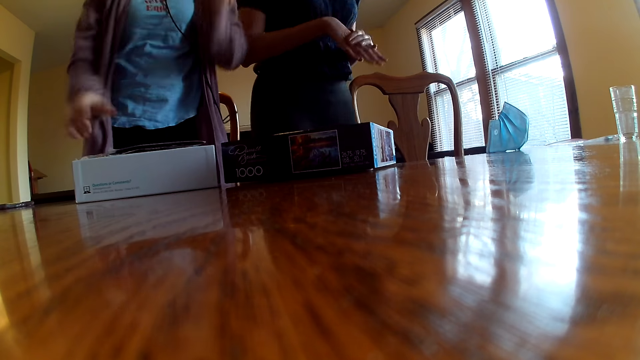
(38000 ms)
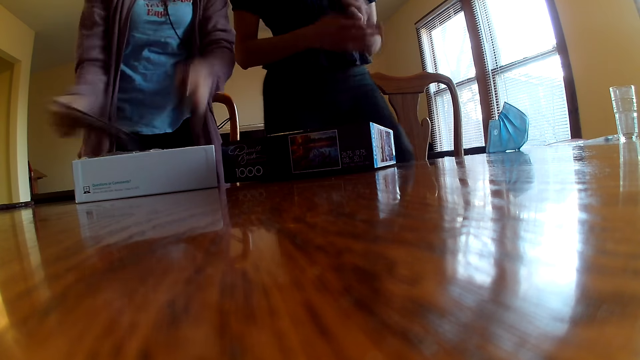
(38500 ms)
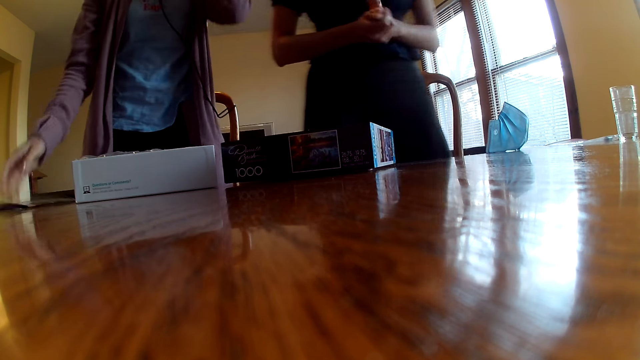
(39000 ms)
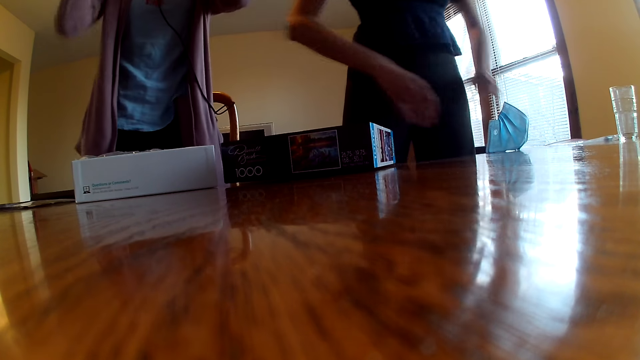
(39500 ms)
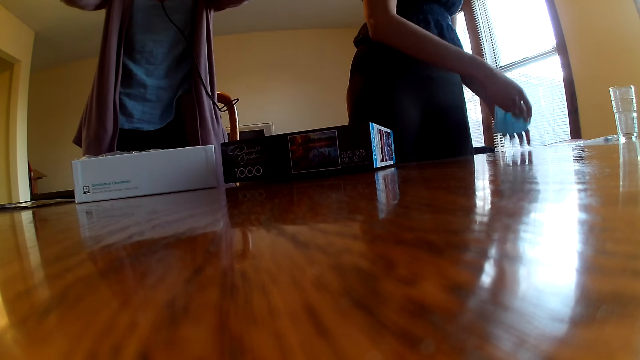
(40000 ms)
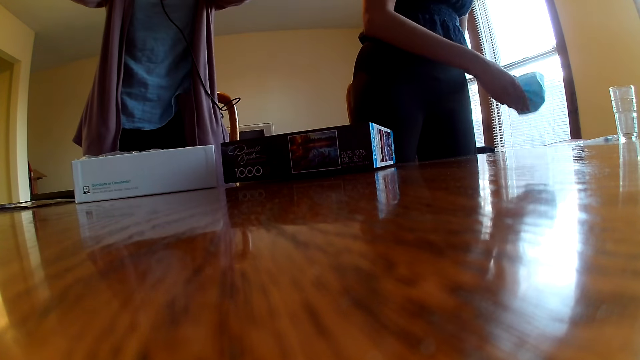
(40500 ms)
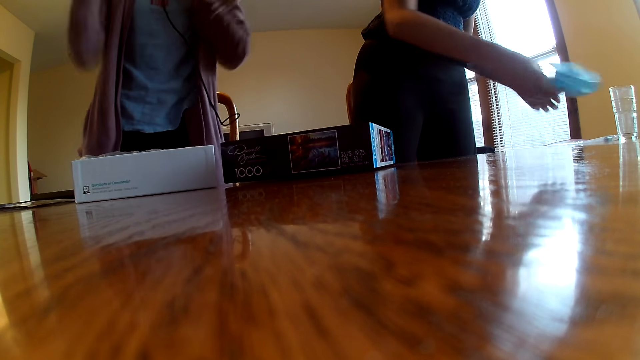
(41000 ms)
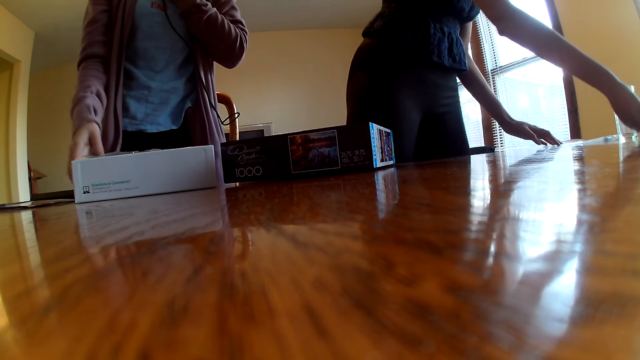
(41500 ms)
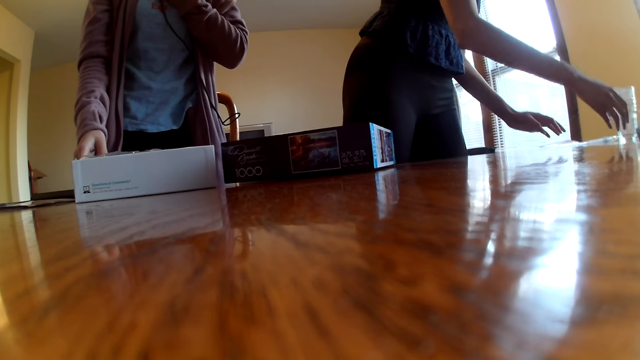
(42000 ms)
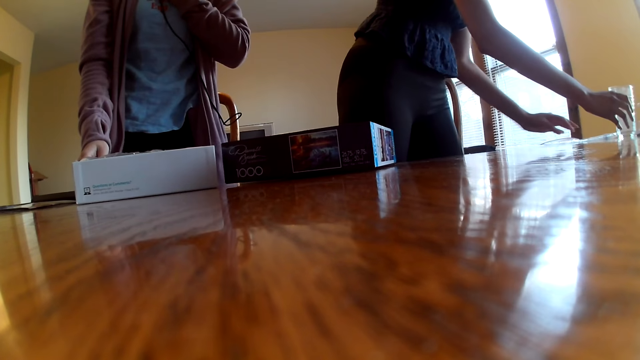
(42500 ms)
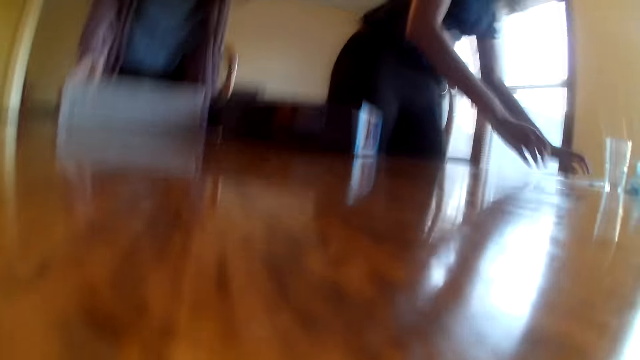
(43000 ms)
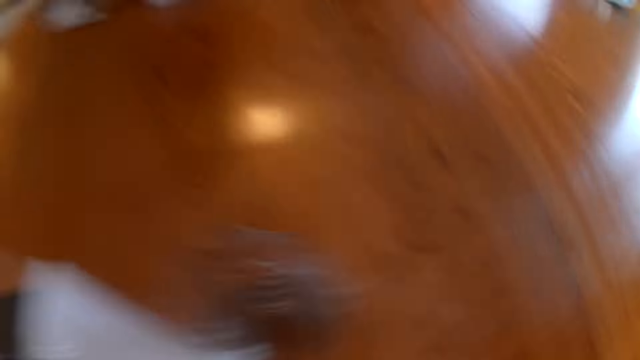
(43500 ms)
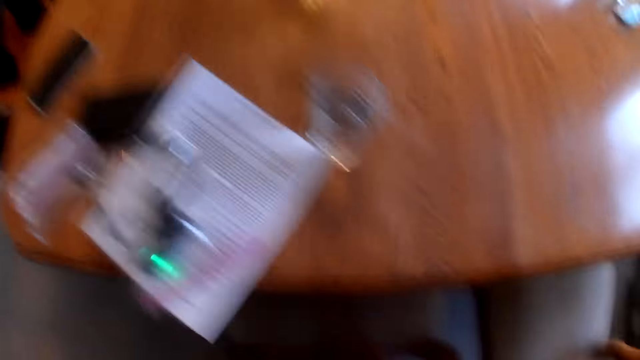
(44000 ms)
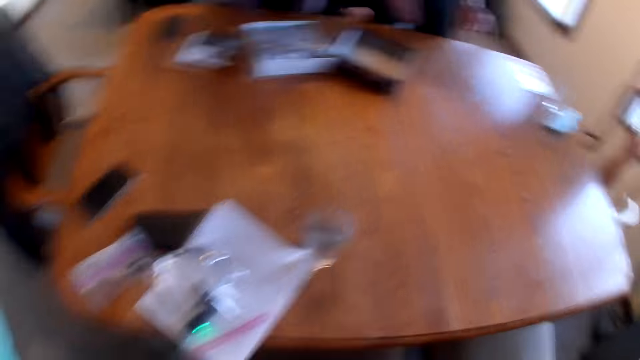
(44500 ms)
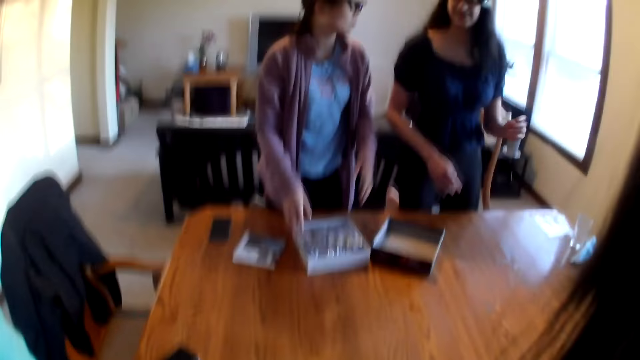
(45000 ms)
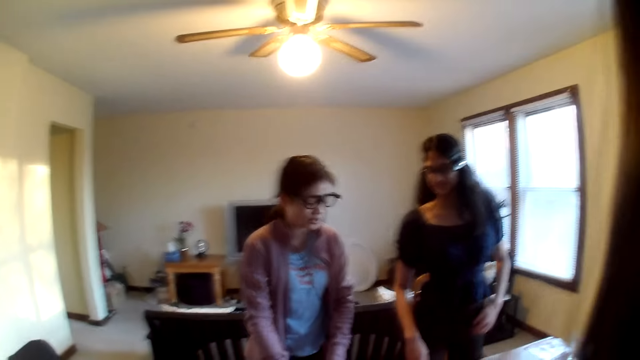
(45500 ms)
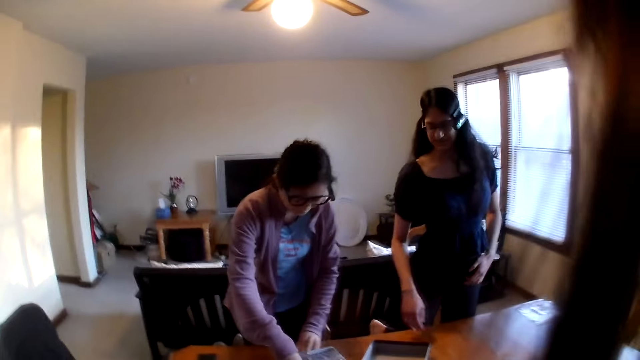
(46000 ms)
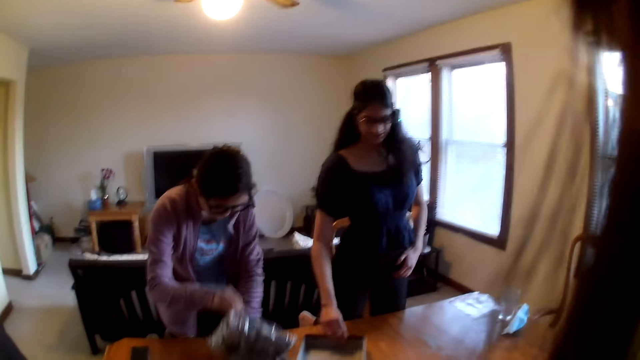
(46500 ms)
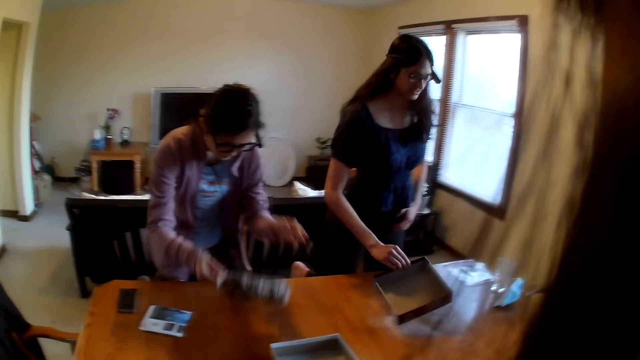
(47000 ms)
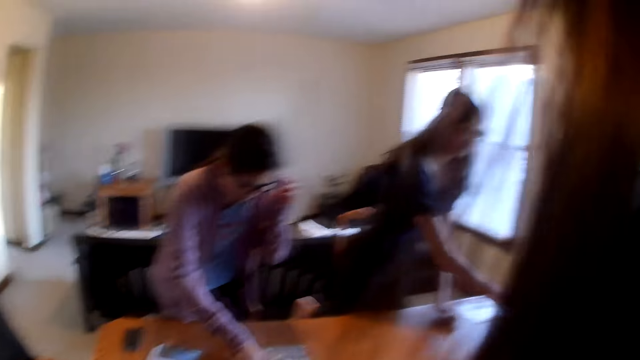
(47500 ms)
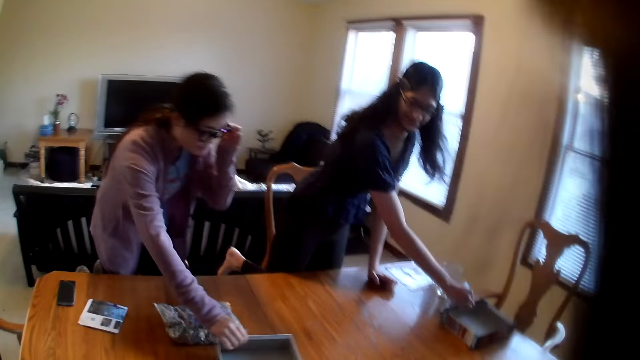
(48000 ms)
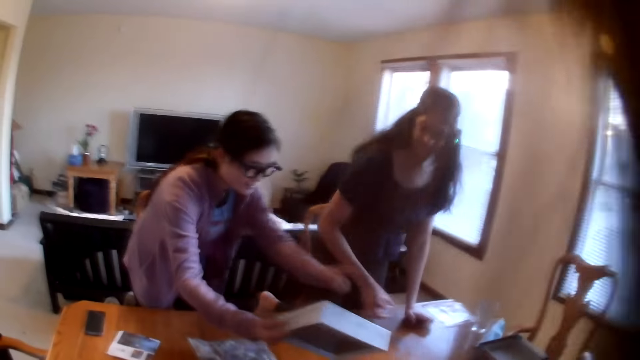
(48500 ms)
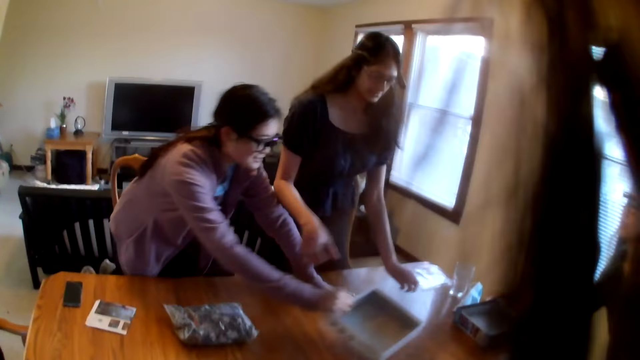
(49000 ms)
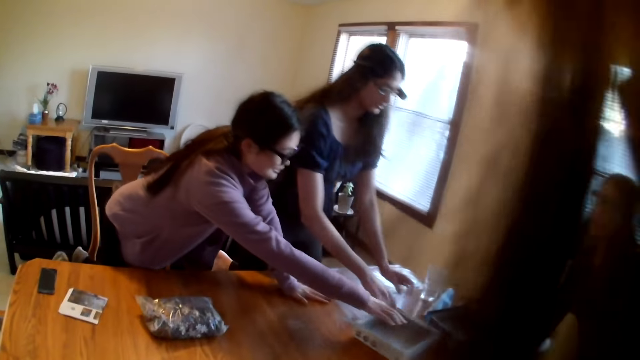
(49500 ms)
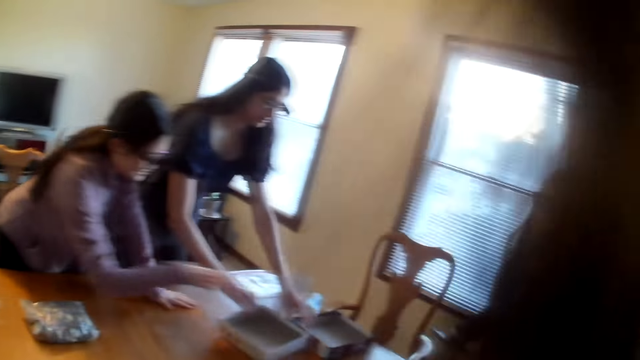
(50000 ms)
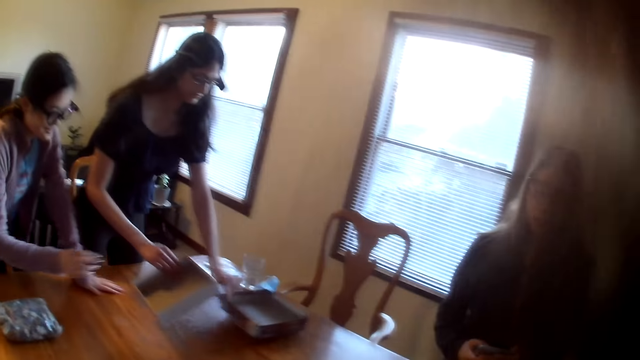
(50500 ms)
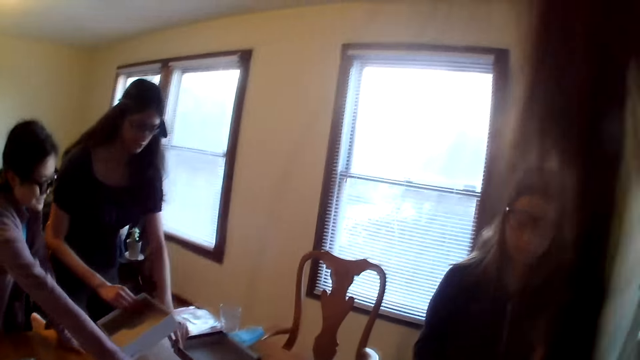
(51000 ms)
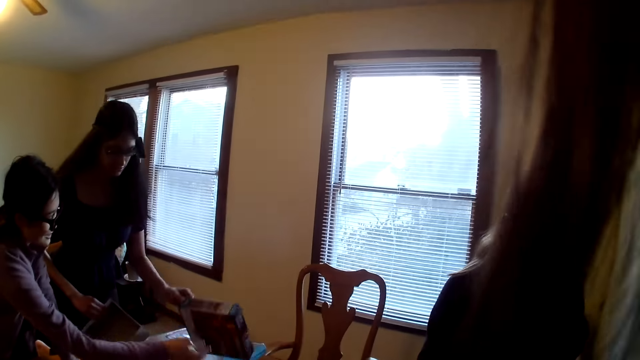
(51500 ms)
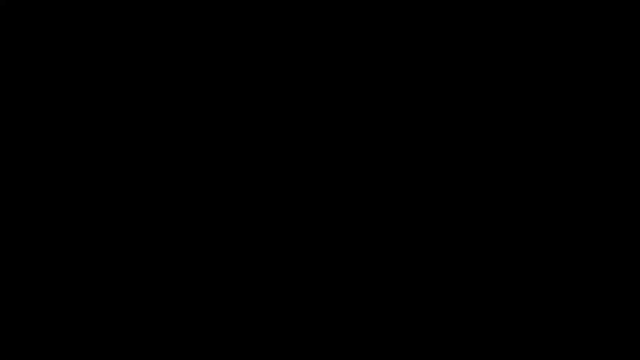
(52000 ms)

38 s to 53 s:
A woman speaks. Another woman removes a paper from the box. The first woman picks up a mask from the table and places the mask on the table. The camera wearer speaks. They look around. The first woman moves the box on the table and places the box on the table. The other woman places the box on the table. The first woman moves the box on the table.
